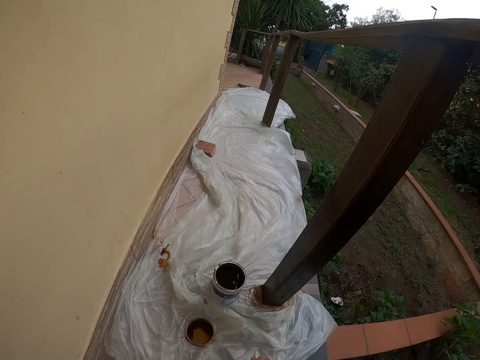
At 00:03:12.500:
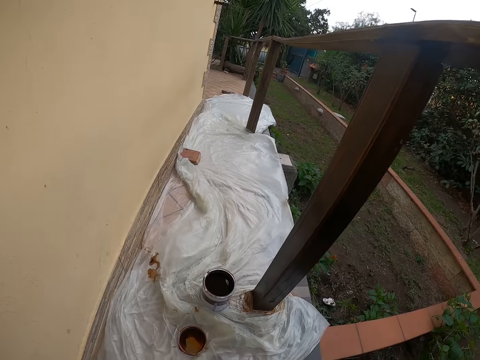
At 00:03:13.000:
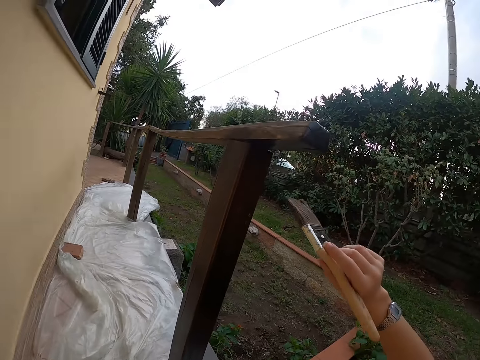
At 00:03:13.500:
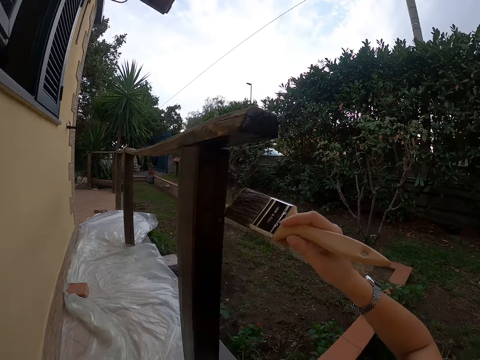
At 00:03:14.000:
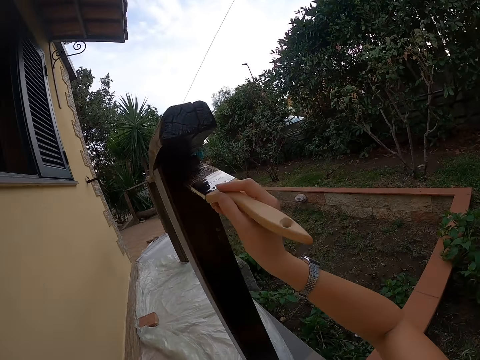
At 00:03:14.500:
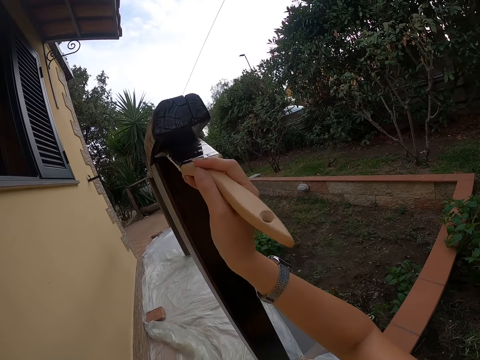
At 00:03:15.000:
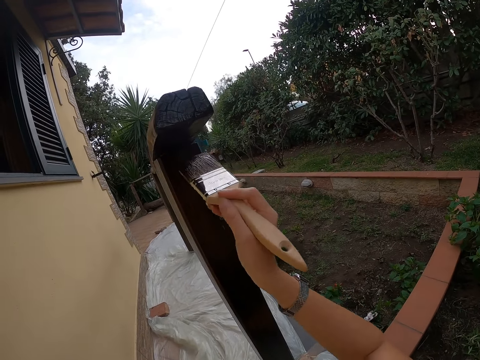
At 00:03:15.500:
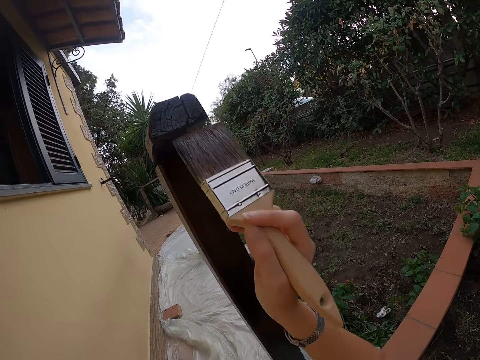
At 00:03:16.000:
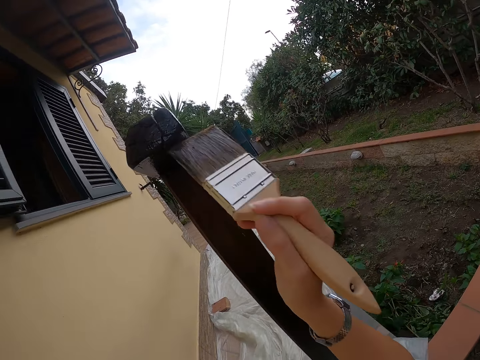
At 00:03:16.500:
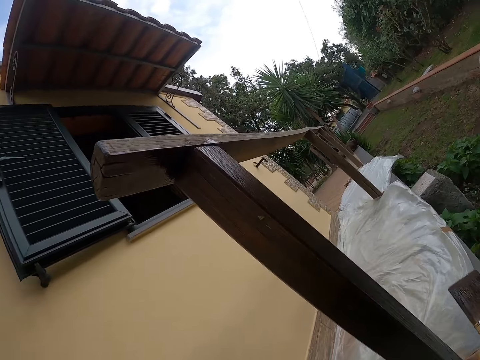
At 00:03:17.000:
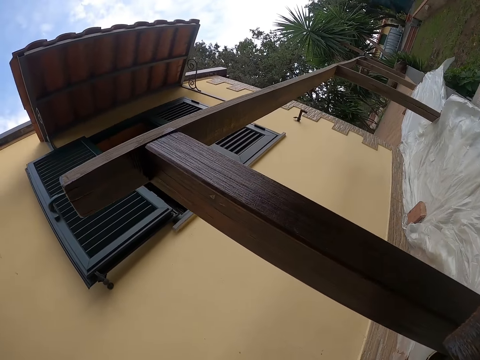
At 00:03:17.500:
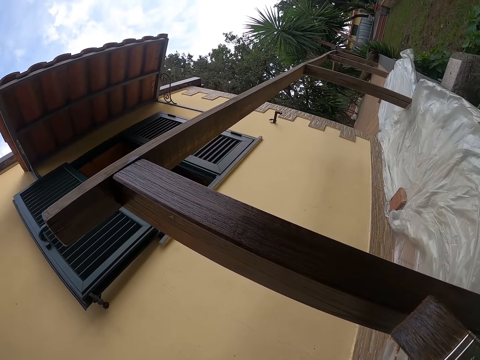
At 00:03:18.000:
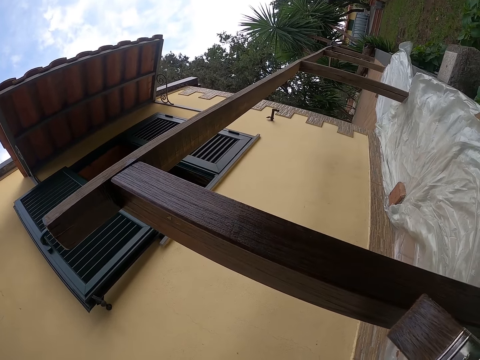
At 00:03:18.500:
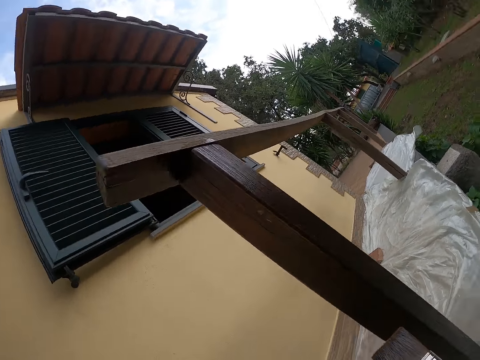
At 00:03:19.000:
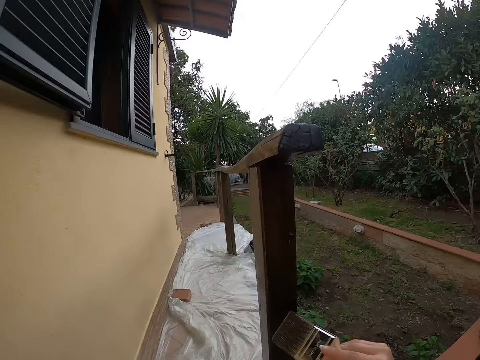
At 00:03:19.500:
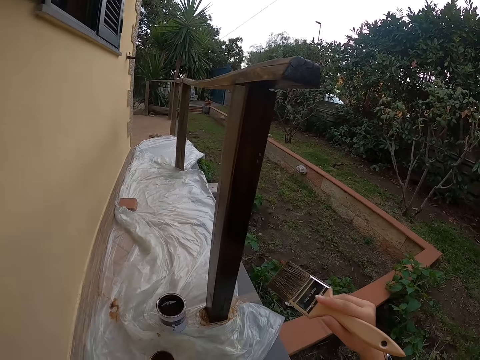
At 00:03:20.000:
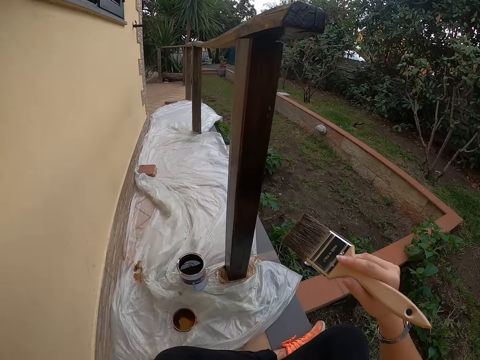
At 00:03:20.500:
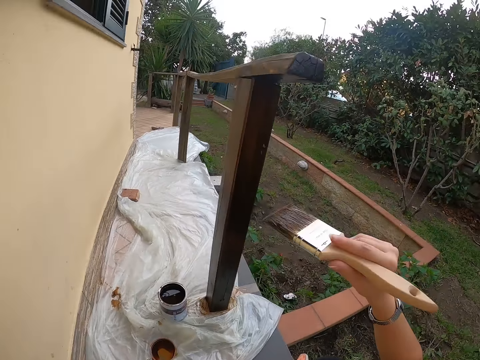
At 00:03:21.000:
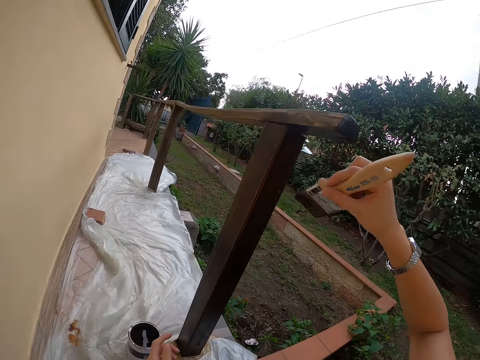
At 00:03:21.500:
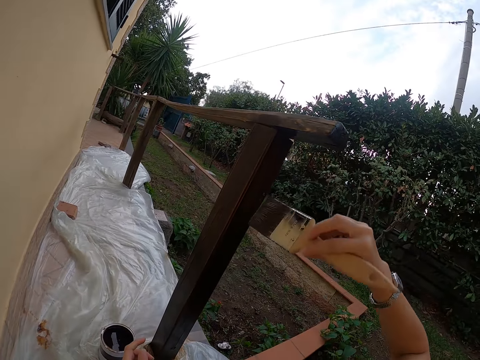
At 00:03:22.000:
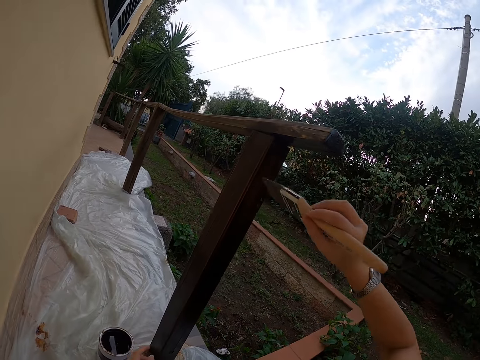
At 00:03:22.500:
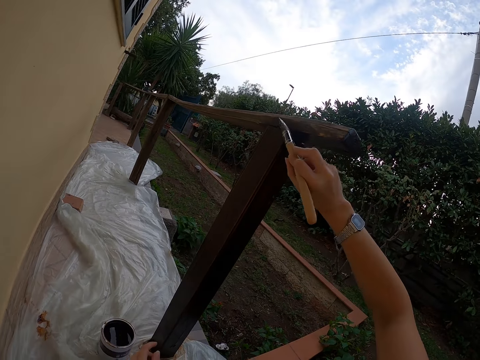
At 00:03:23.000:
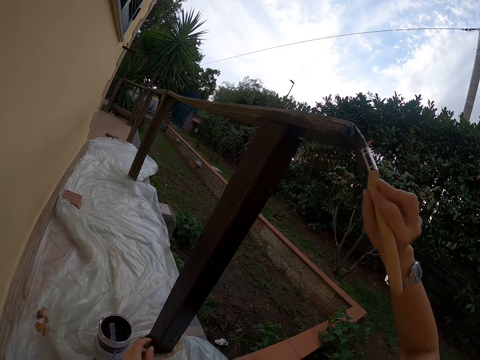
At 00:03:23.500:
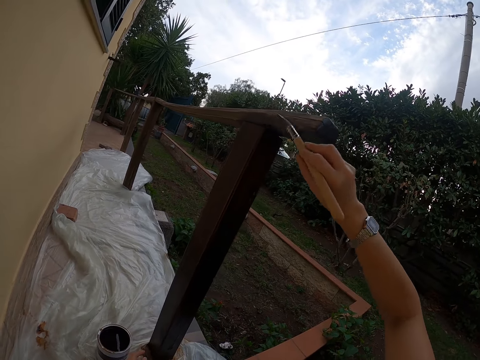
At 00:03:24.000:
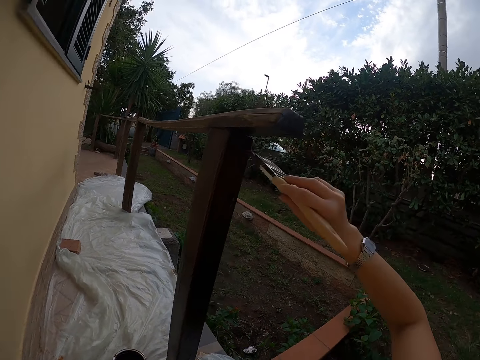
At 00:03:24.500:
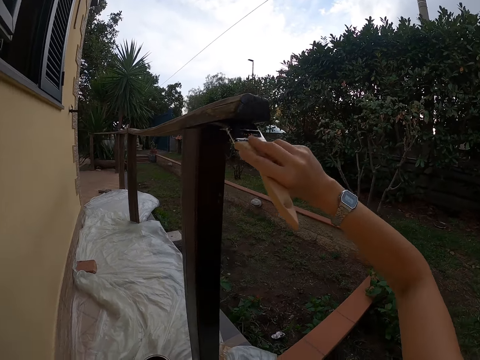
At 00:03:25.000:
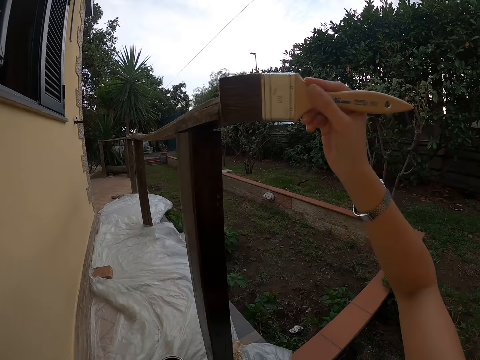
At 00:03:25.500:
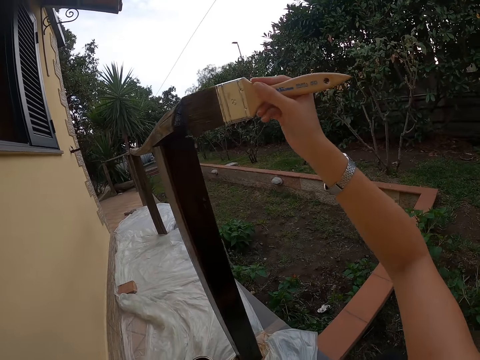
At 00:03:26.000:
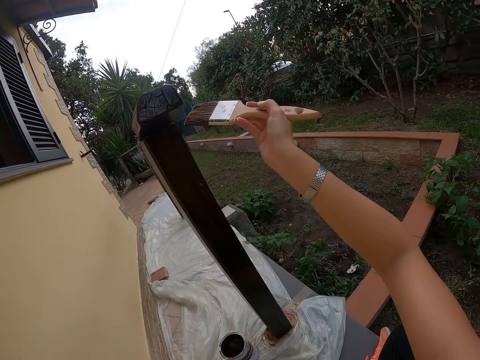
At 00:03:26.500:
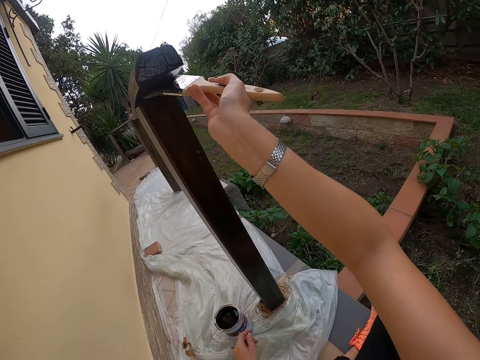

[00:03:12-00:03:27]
The camera wearer pulls the painting brush off the wood rod. They paint the wood rod with the brush. They pull the brush off the wood rod. They look at the wood rod. They hold the painting brush with a hand. They paint the wood rod with the brush.

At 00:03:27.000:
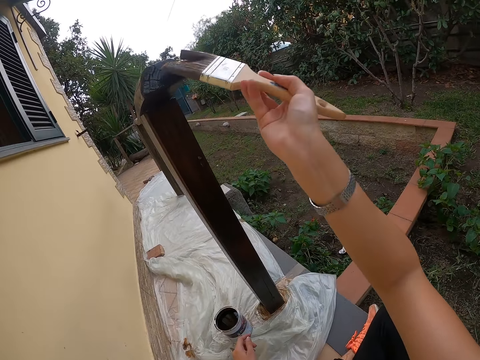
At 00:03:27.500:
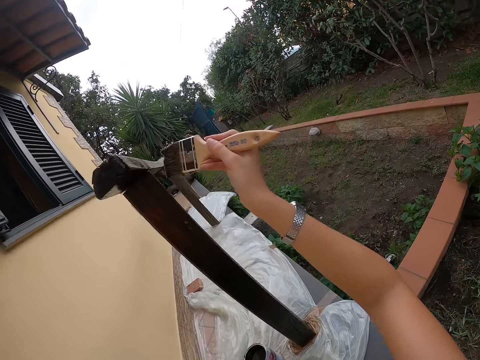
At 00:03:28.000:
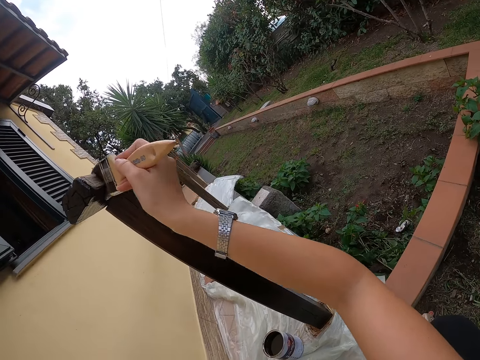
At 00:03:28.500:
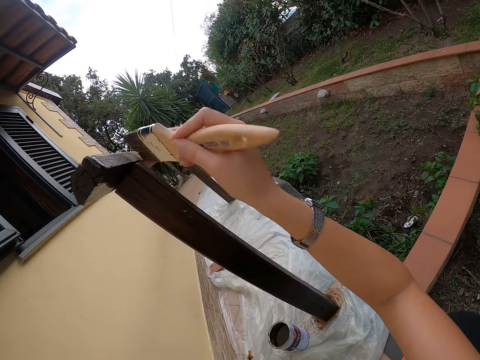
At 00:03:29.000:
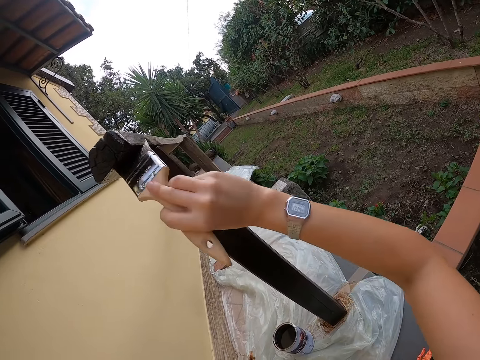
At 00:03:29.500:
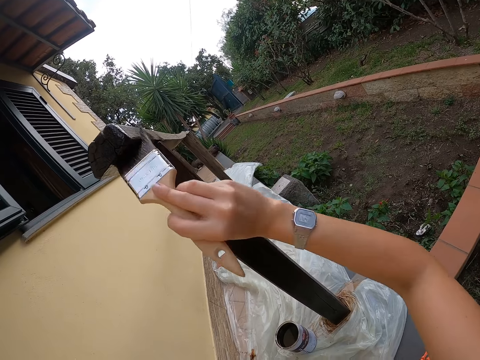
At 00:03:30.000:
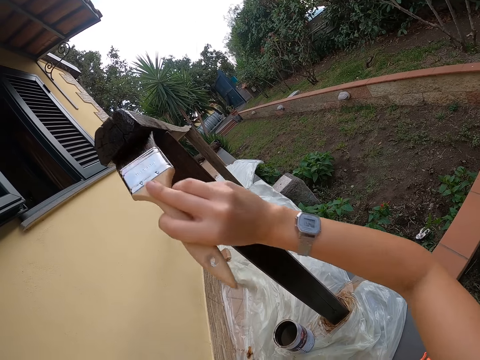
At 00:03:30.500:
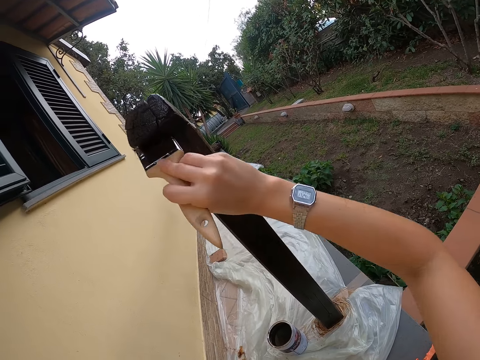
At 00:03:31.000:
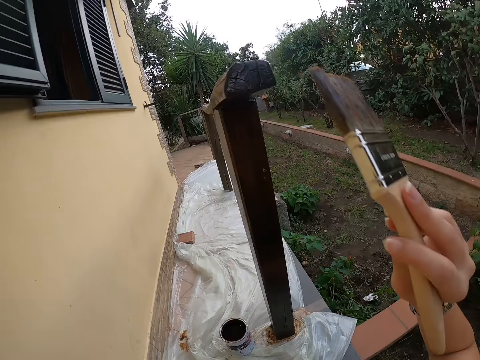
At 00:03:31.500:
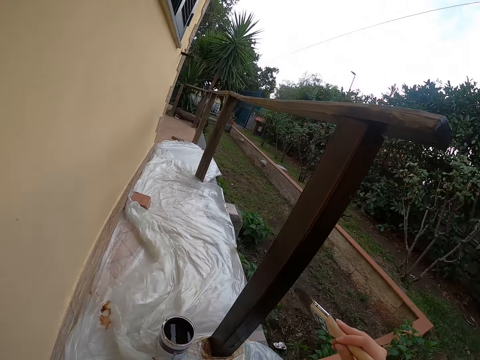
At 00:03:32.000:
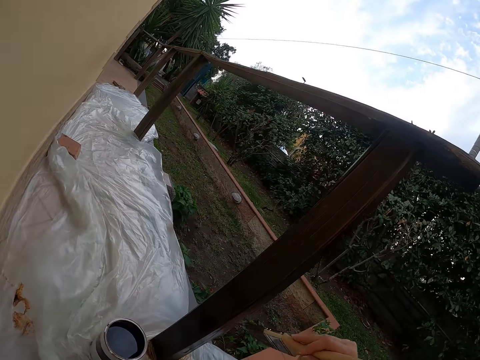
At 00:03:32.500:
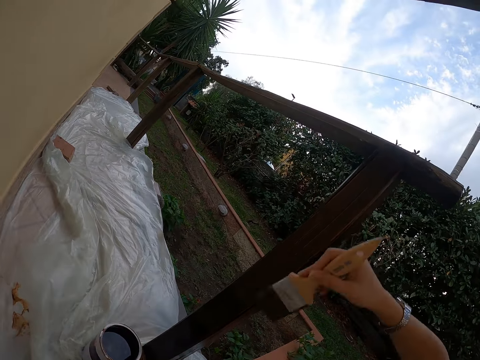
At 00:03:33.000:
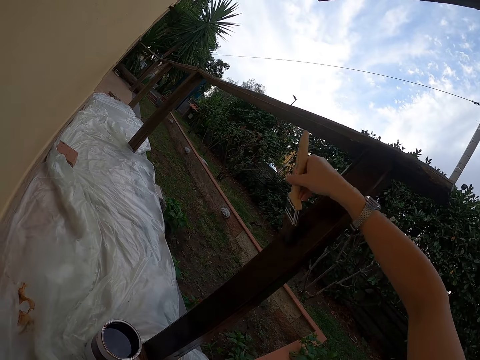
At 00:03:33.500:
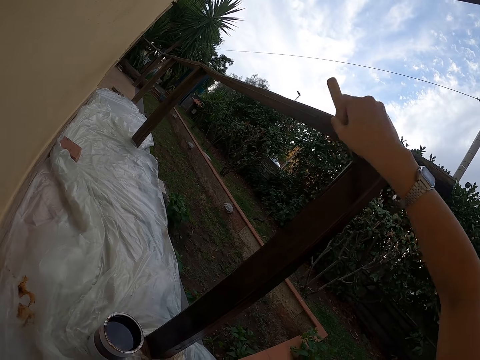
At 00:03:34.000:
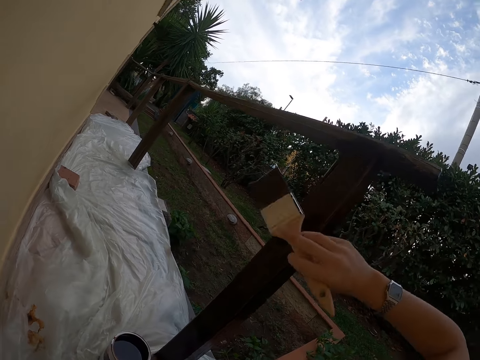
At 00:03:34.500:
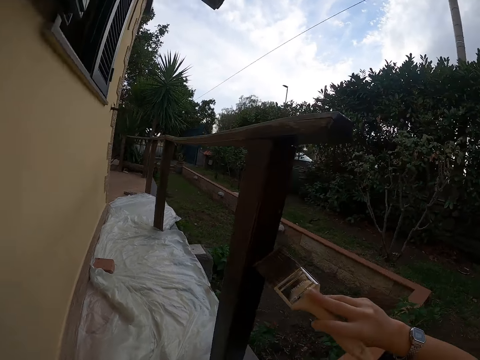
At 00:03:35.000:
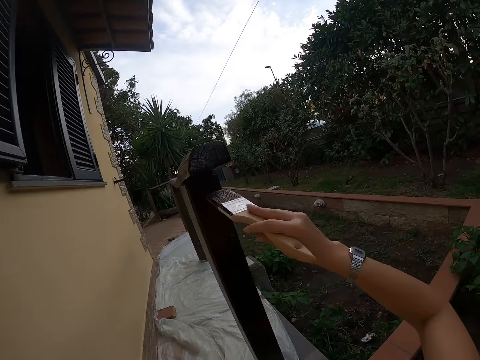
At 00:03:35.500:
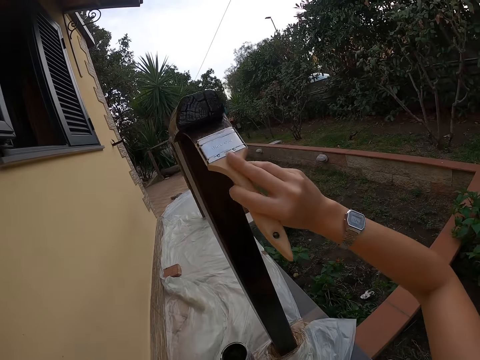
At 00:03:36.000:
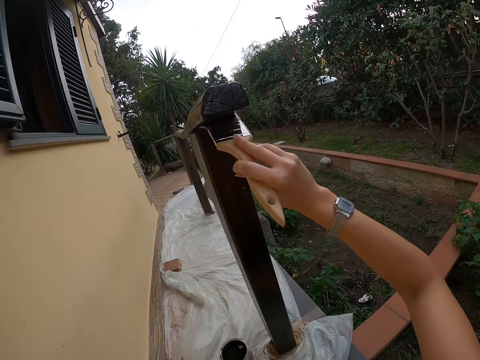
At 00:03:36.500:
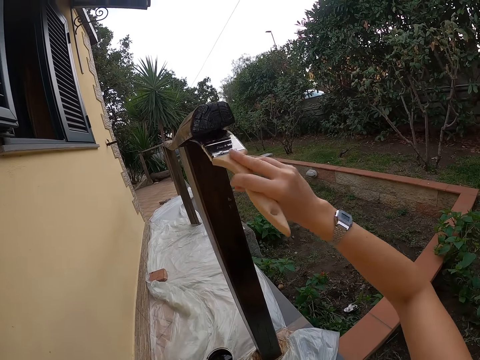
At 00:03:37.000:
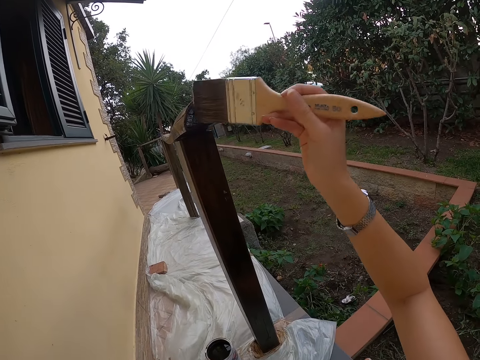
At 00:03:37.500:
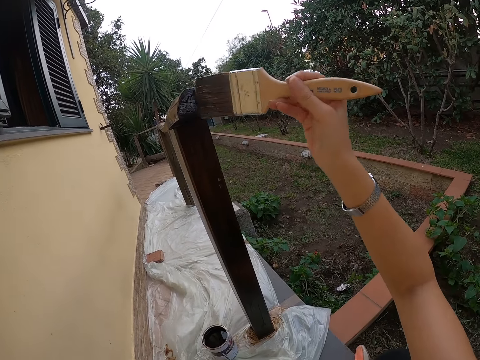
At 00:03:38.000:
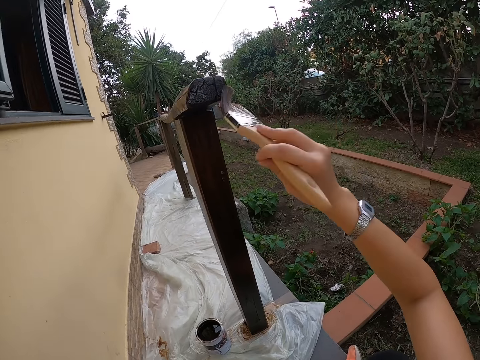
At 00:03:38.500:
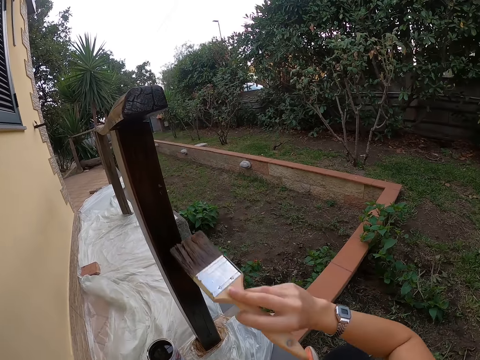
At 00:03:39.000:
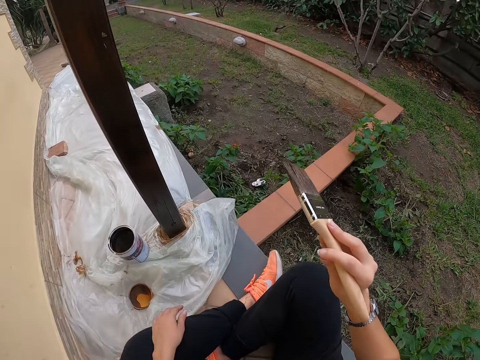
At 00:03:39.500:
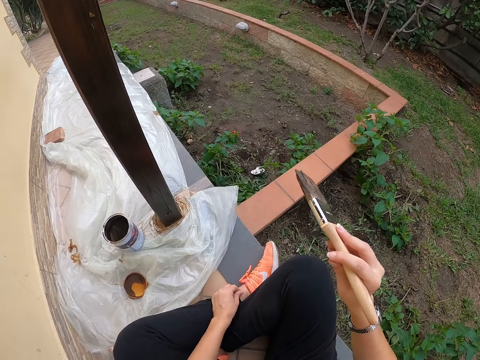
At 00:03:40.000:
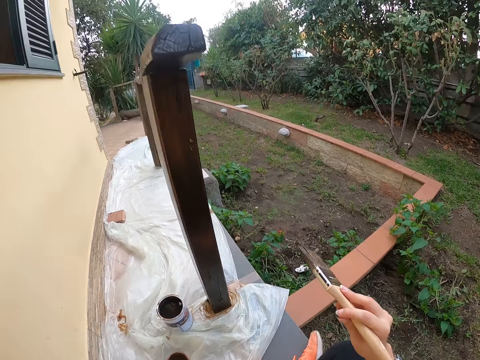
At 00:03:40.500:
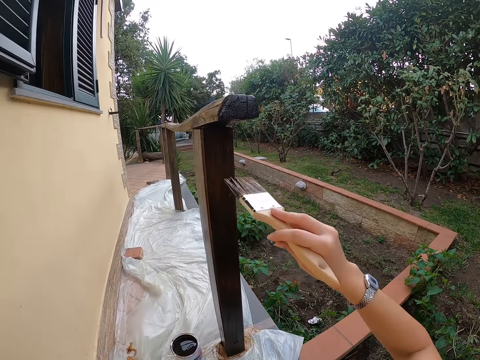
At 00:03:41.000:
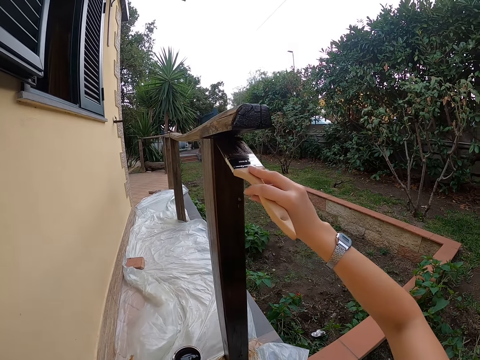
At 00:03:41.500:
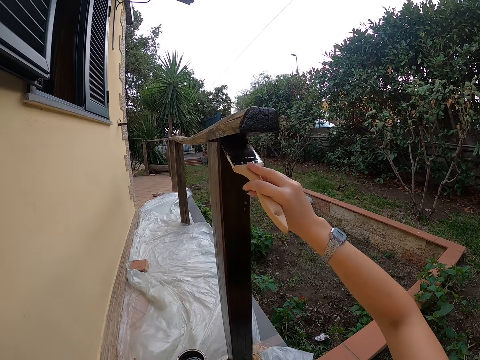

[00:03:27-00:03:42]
The camera wearer pulls the brush off the wood rod. They paint the wood rod with the brush. They pull the brush off the wood rod. They adjust the pants with their hands. They paint the wood rod with the brush.
